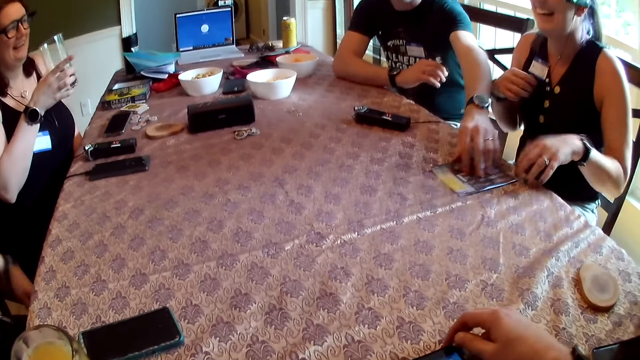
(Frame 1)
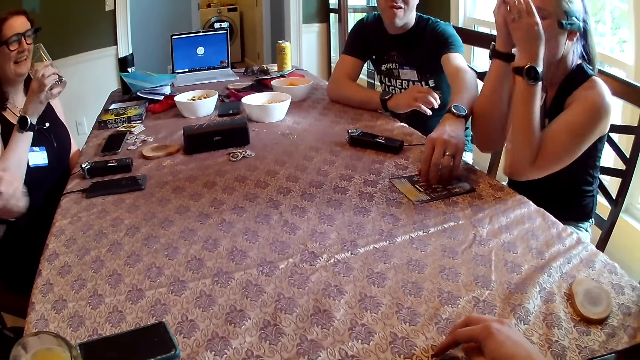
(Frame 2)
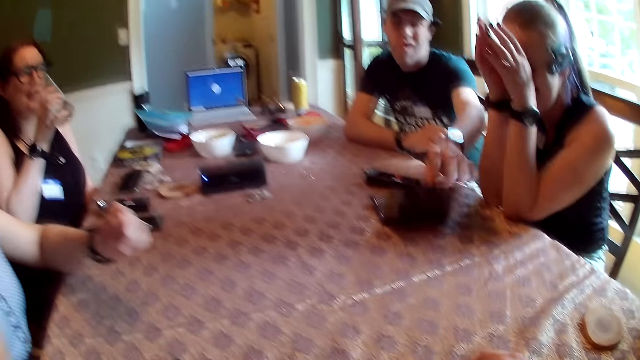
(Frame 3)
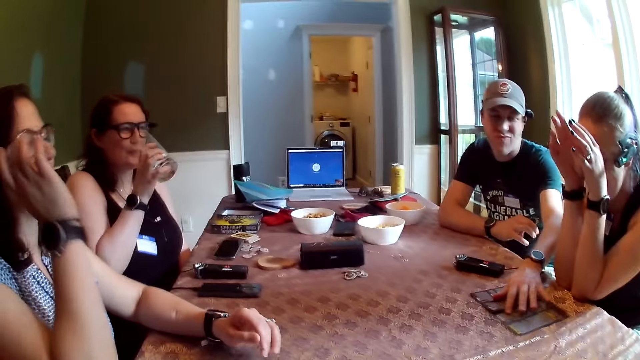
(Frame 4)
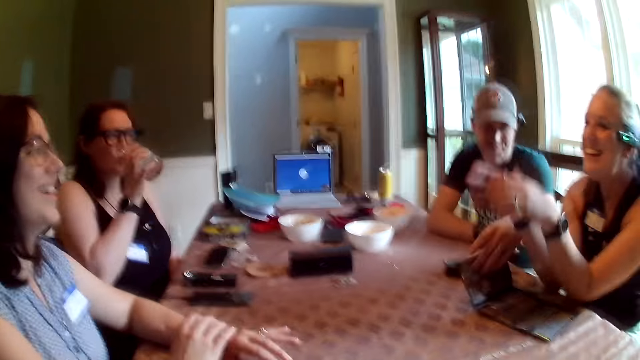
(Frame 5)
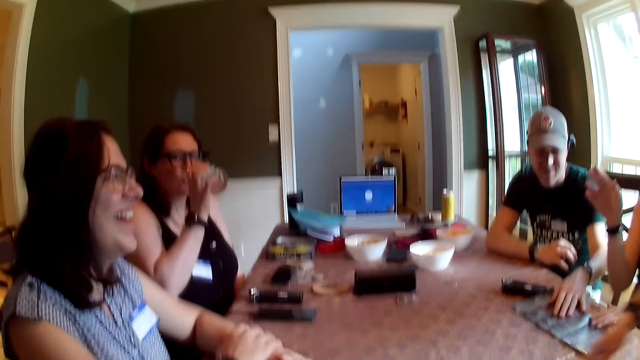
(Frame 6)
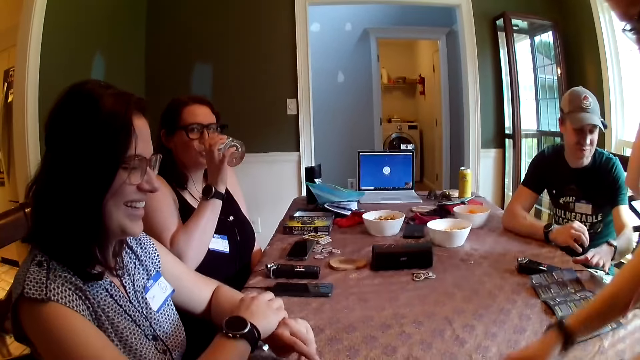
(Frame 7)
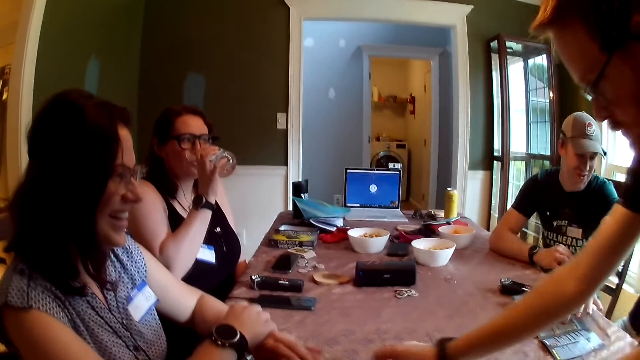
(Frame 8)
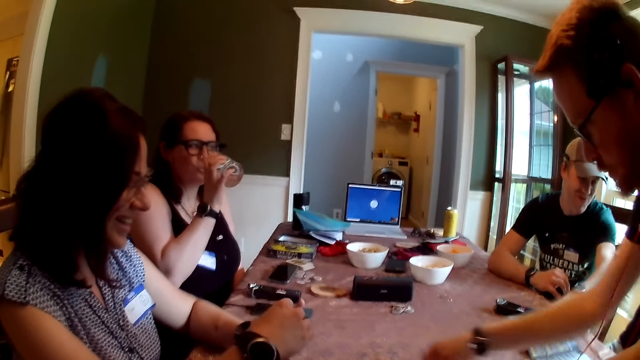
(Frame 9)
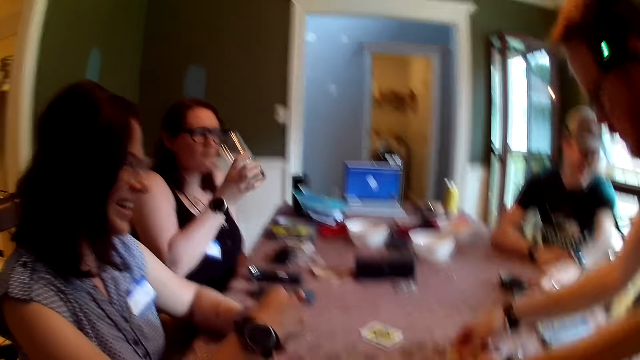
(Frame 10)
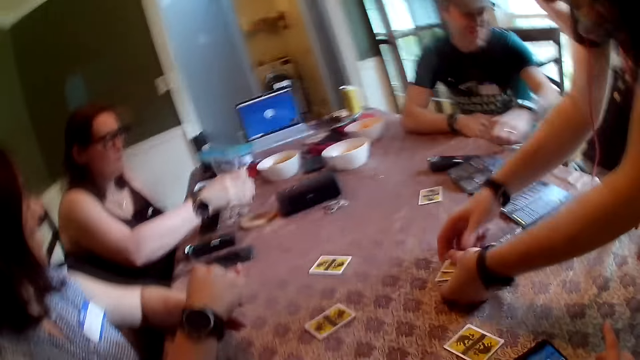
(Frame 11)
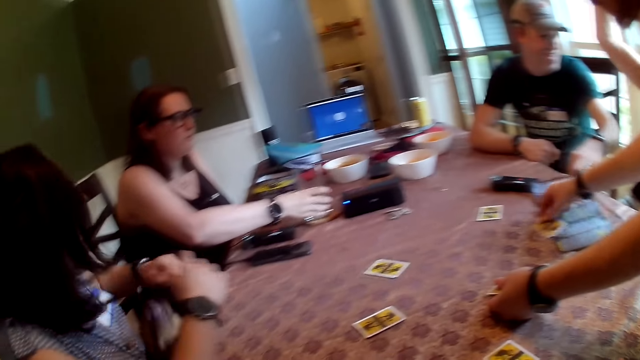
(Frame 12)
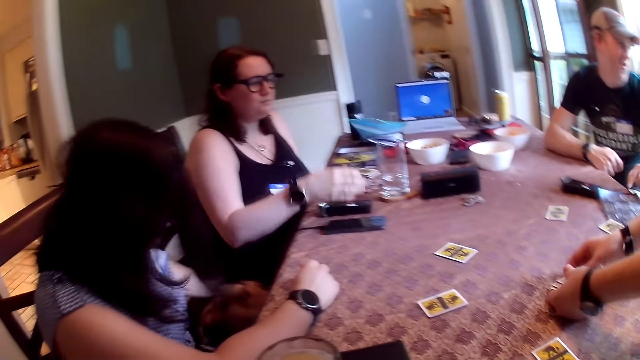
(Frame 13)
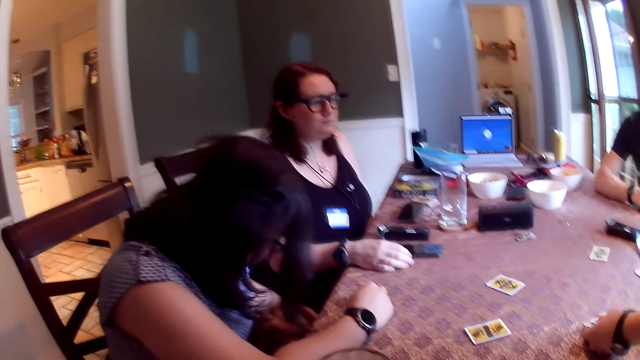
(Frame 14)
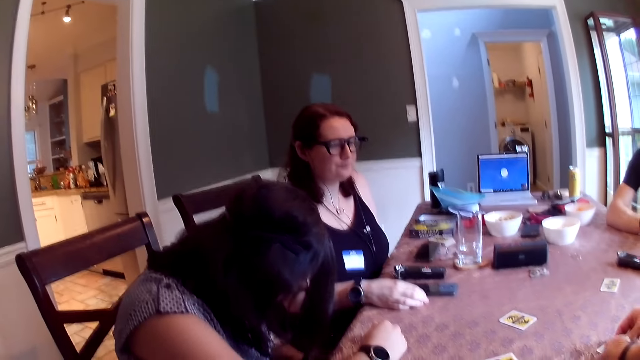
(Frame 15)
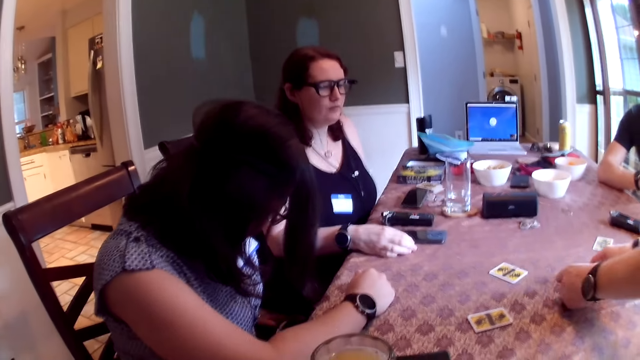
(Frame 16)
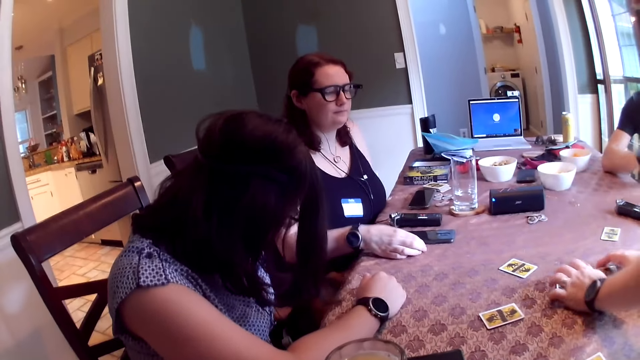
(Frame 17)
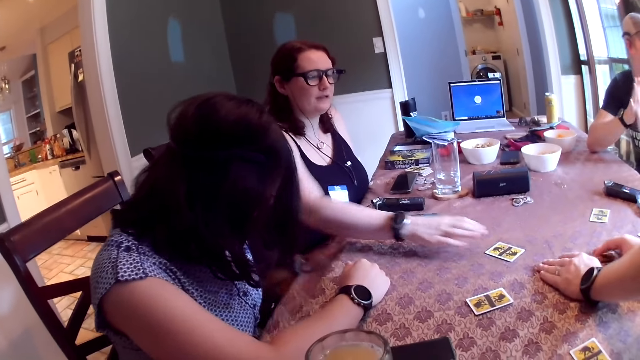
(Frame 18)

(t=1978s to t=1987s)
The other man touches the manual on the table with his left hand. The first woman places both hands on the table. The third woman drinks from the cup of water in her right hand. The other man opens the manual on the table with his left hand. The second woman places her left hand on the table. The camera wearer looks around. The first woman removes both hands from the table and places her left hand on the manual on the table. The first man transfers cards from his left hand to the table with his right hand. The third woman places the cup of water on the table with her right hand. The second woman removes her left hand from the table and rubs the dog with her left hand. The third woman places her right hand on the table.

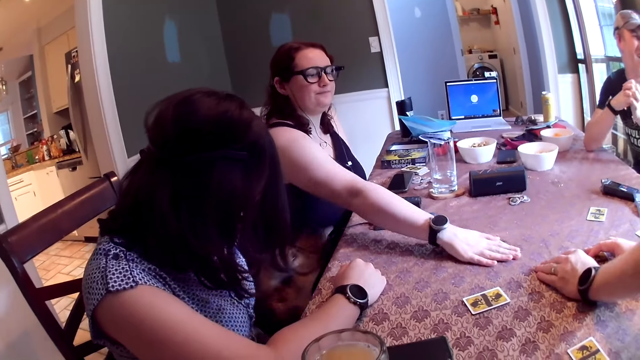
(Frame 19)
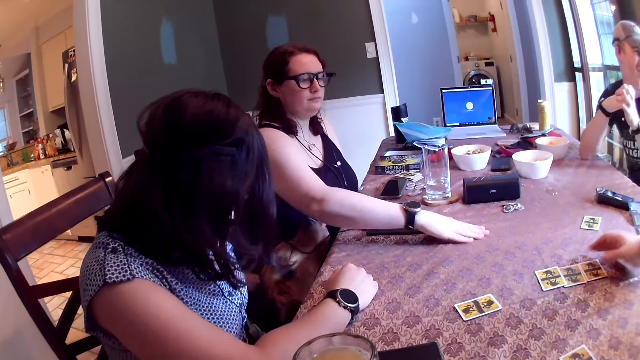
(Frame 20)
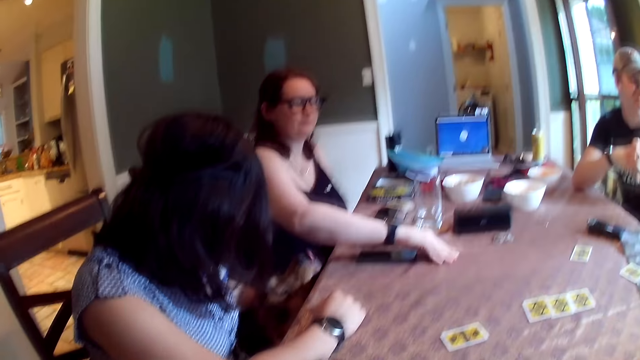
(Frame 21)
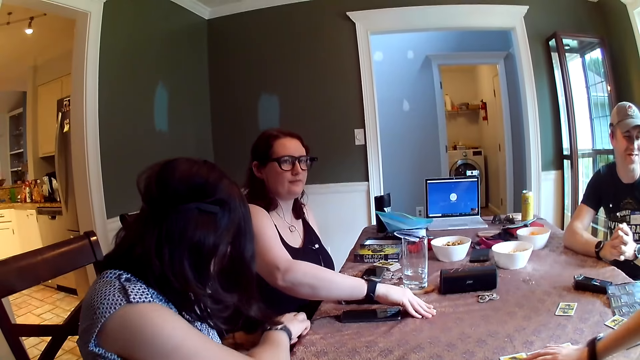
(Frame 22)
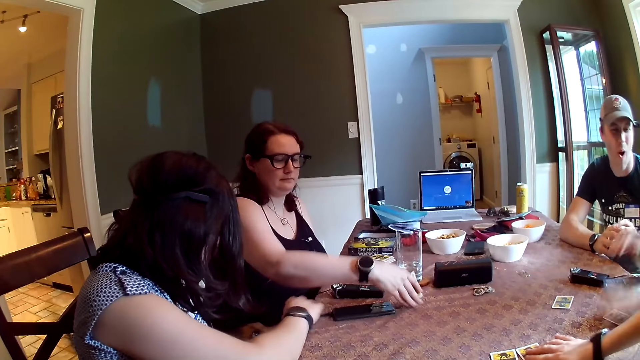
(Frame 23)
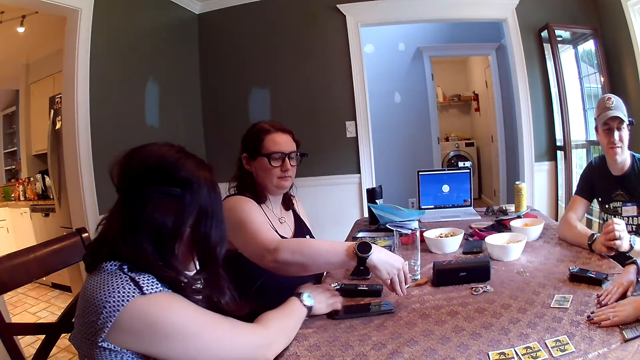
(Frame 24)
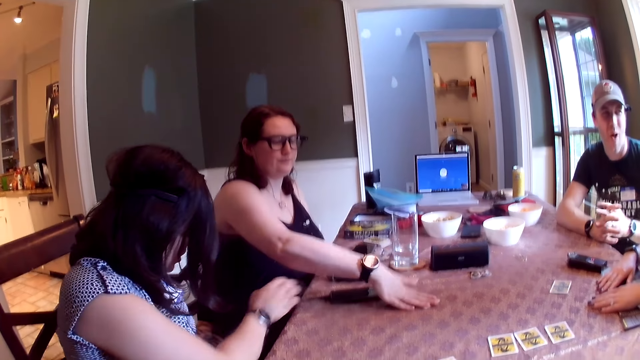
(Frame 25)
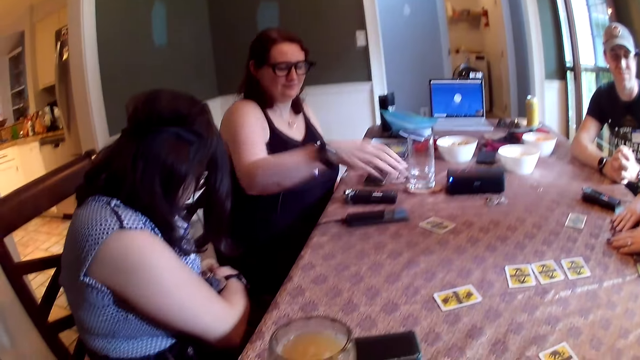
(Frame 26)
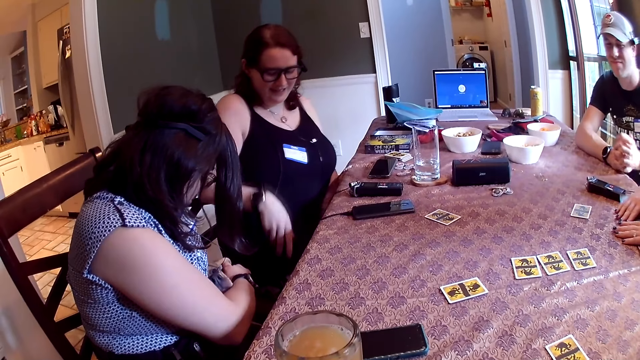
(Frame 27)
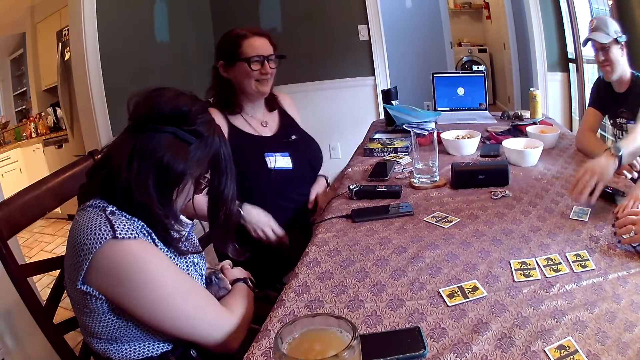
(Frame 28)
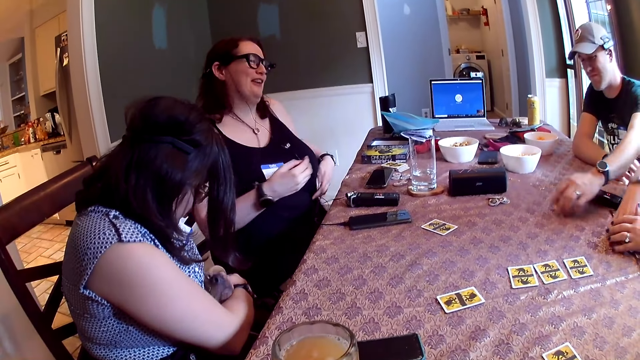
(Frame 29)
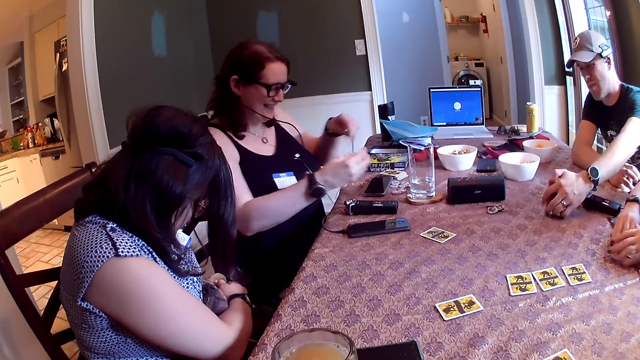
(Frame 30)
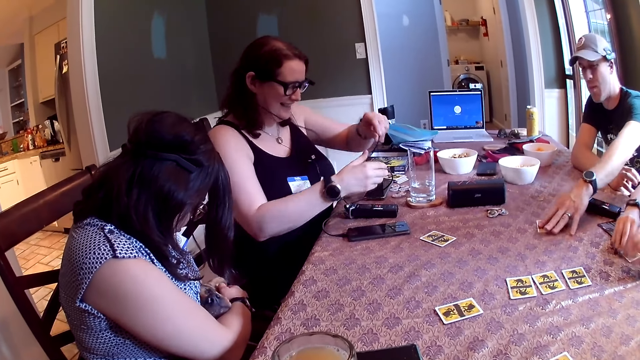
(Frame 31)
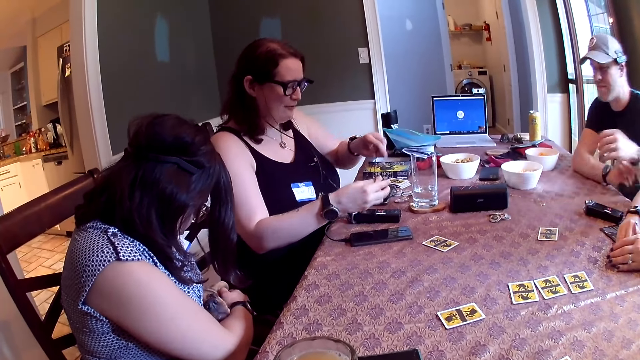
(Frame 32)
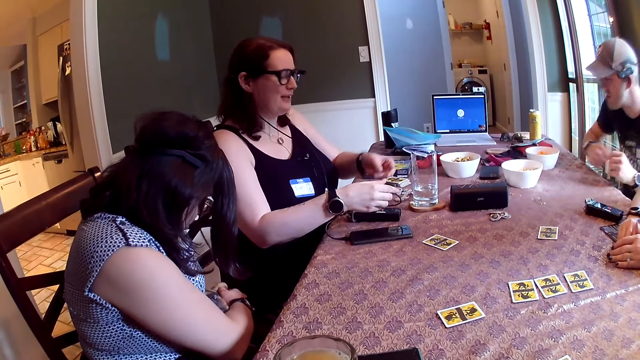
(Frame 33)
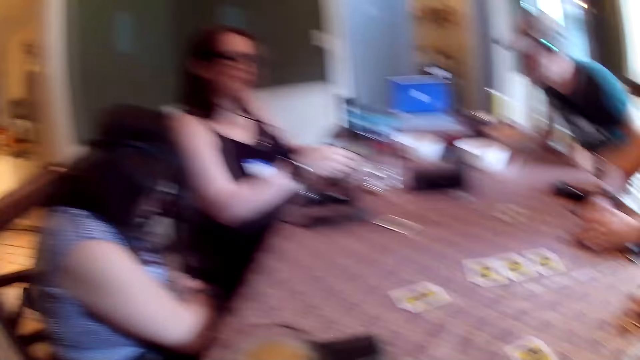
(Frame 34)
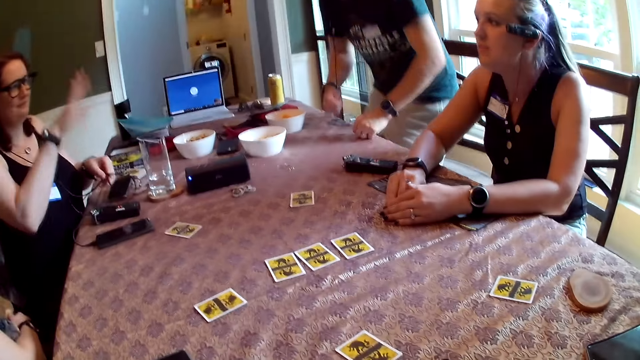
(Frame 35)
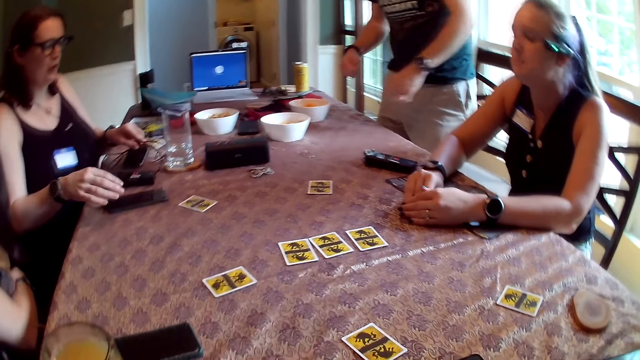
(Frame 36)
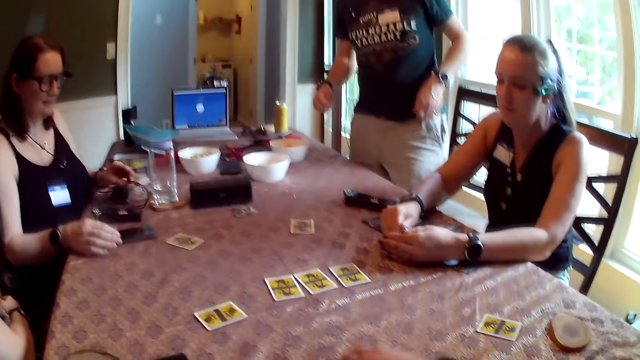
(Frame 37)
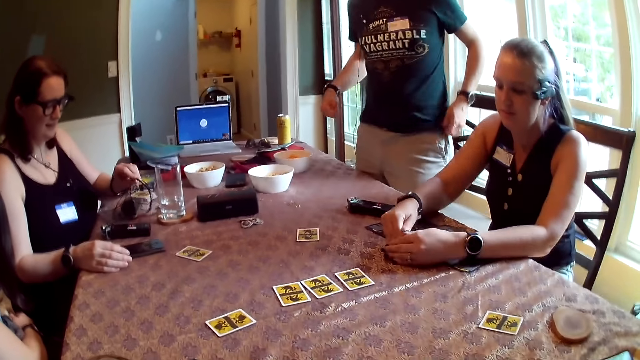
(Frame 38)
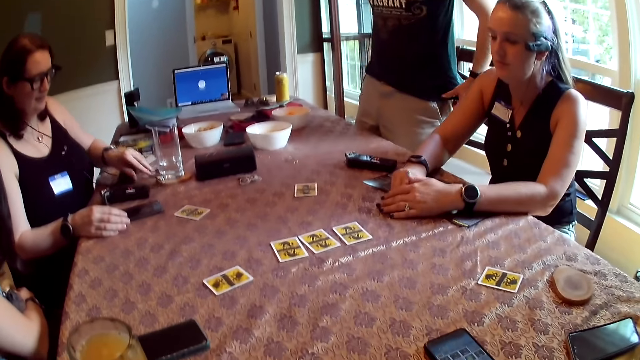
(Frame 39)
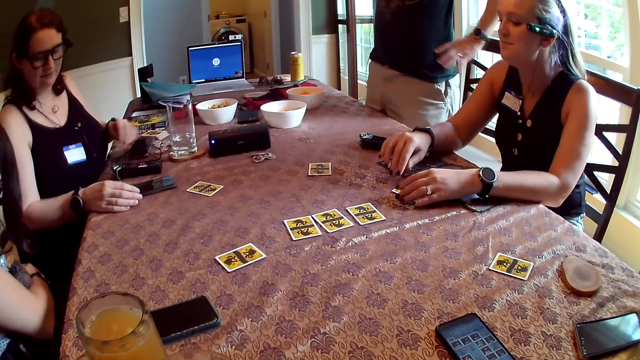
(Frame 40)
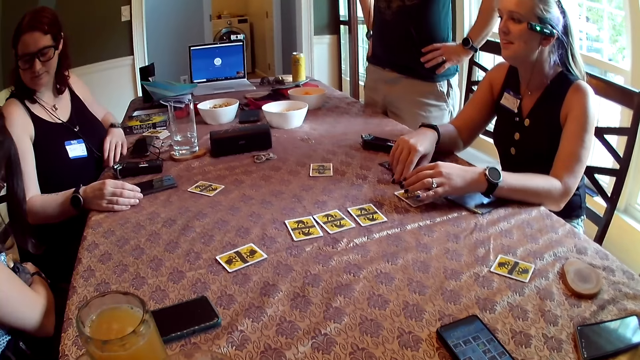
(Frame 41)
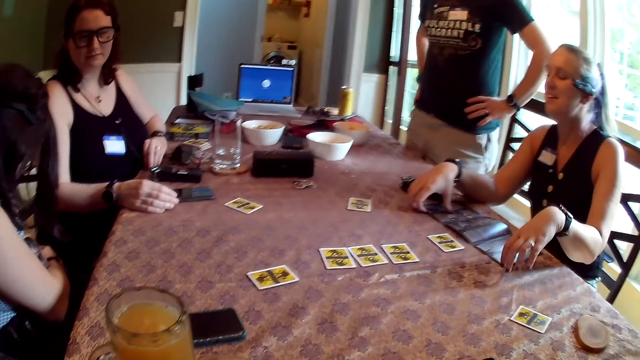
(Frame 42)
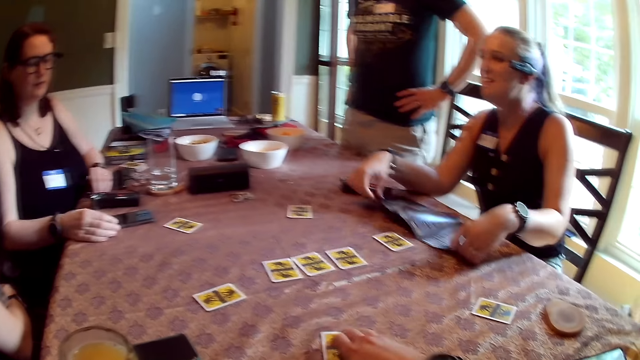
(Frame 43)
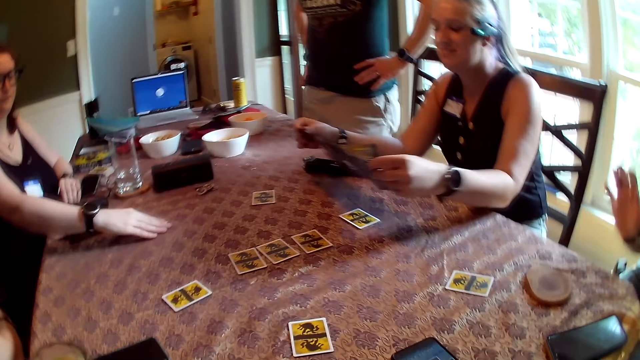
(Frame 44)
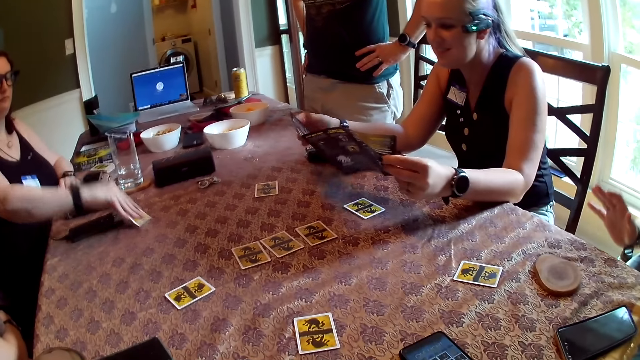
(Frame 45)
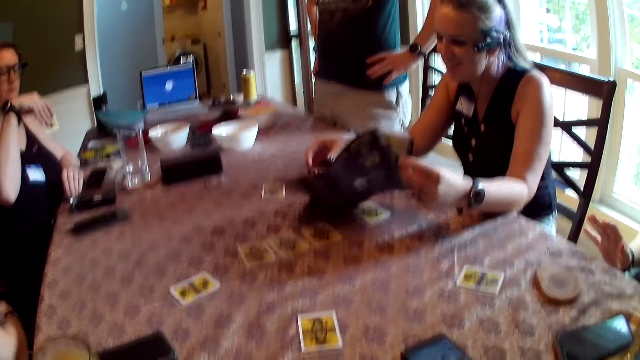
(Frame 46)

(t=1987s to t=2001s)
The third woman moves a card on the table with her right hand. The dog licks the third woman's right arm. The first man removes both hands from the table. The third woman turns the card on the table with her right hand. The first man arranges some cards on the table with his right hand. The first woman places both hands on the table. The second woman holds the dog with both hands. The third woman places the card on the table with her right hand and pulls a wire with both hands. The other man picks up a card on the table with his left hand, turns the card with his left hand, and places the card on the table with his left hand. The first man removes his right hand from a card on the table. The third woman transfers the length of wire from her right hand to her left hand. The other man stands up from the chair, removes his right hand from the table, and removes his left hand from the table. The third woman places her right hand on the table. The camera wearer picks up a card. The third woman places the wire on the table with her left hand. The first woman removes both hands from a card on the table and picks up the manual on the table with both hands. The camera wearer moves a card on the table with his right hand. He places the cards on the table. The third woman places her left hand on the table and picks up a card on the table with her right hand. The camera wearer looks around.
